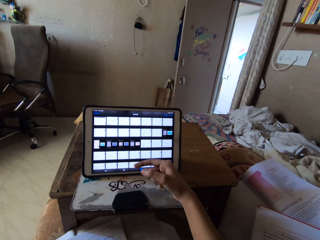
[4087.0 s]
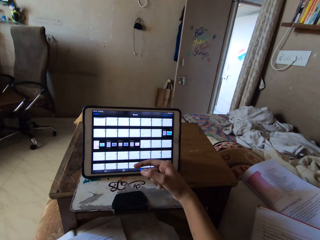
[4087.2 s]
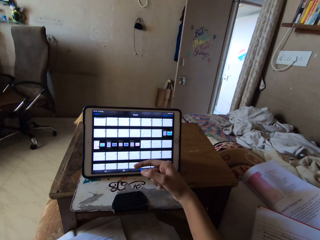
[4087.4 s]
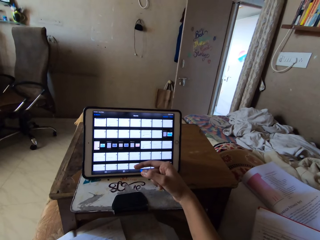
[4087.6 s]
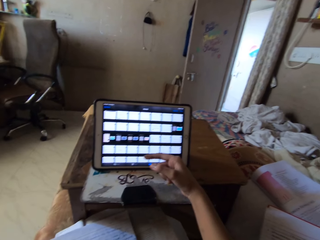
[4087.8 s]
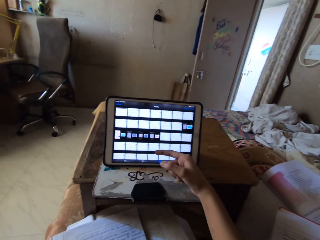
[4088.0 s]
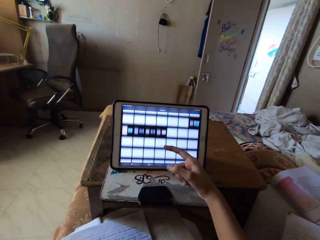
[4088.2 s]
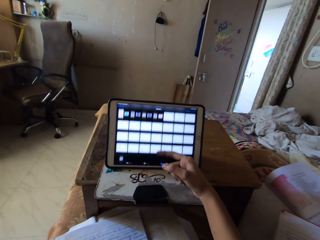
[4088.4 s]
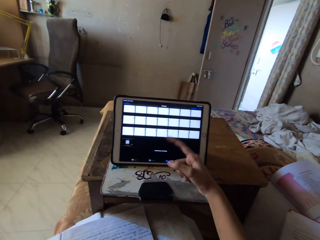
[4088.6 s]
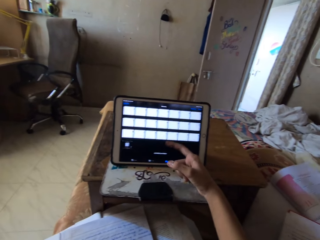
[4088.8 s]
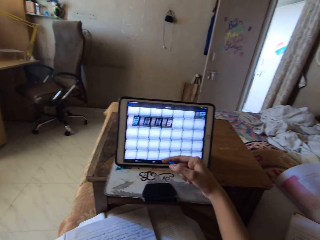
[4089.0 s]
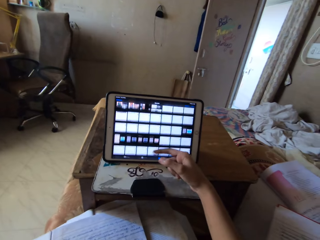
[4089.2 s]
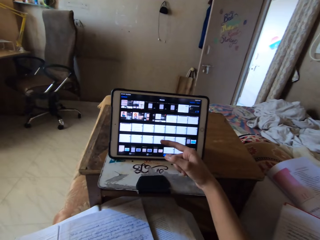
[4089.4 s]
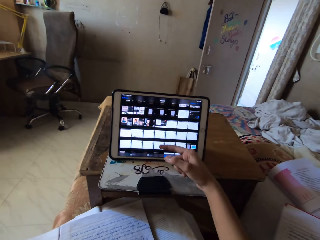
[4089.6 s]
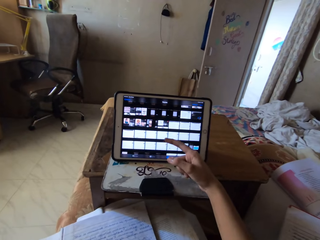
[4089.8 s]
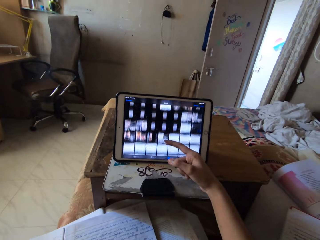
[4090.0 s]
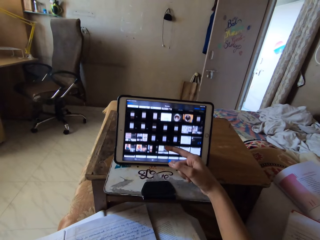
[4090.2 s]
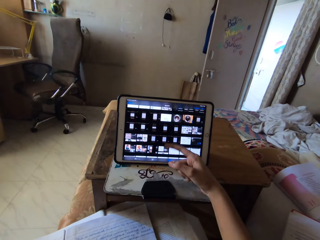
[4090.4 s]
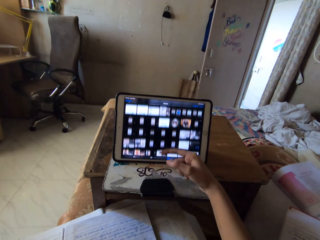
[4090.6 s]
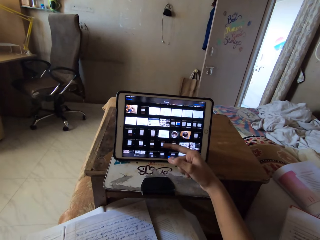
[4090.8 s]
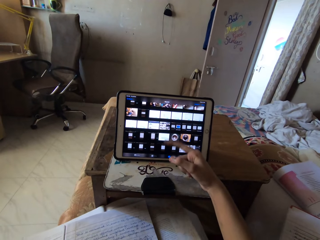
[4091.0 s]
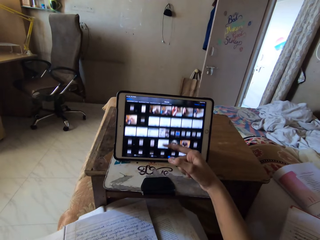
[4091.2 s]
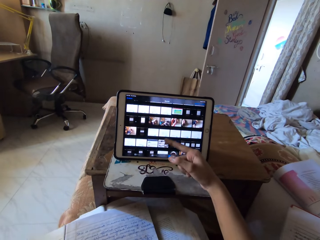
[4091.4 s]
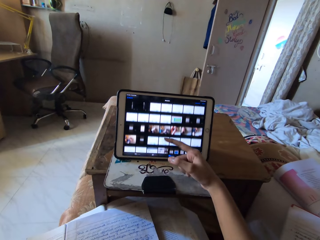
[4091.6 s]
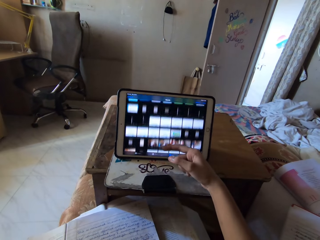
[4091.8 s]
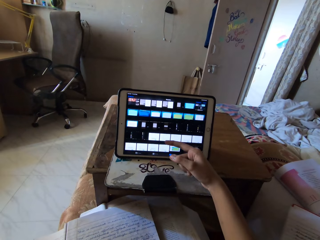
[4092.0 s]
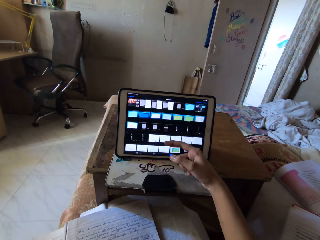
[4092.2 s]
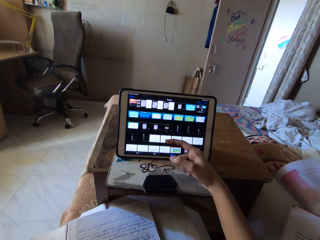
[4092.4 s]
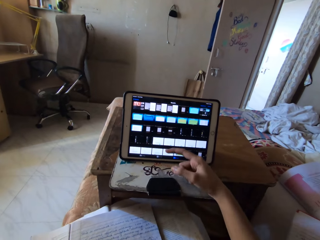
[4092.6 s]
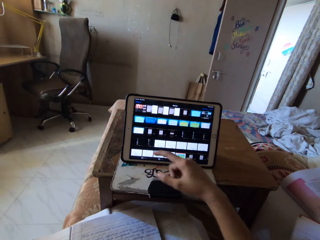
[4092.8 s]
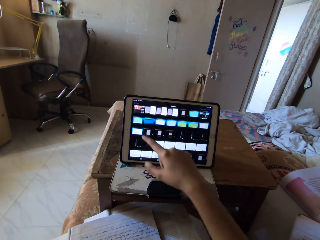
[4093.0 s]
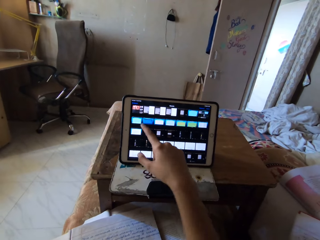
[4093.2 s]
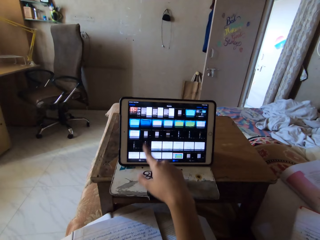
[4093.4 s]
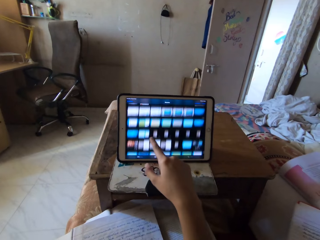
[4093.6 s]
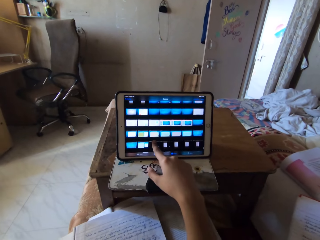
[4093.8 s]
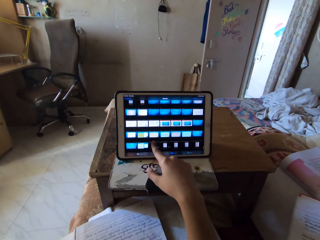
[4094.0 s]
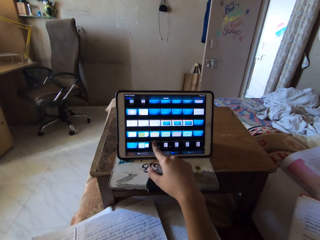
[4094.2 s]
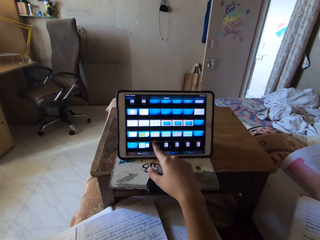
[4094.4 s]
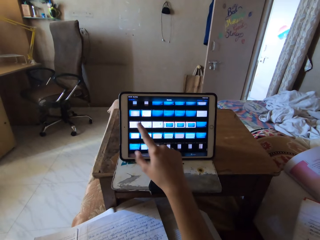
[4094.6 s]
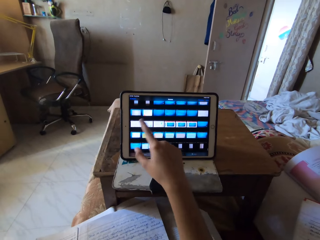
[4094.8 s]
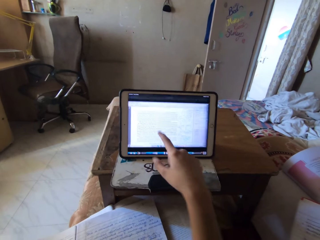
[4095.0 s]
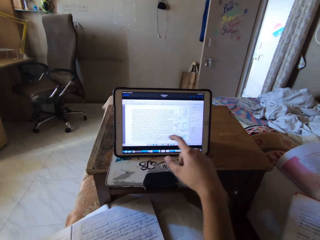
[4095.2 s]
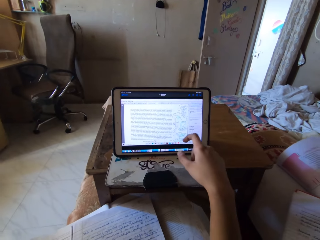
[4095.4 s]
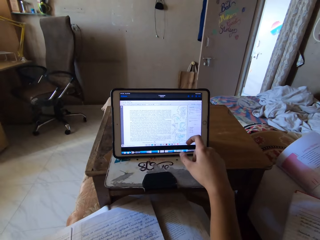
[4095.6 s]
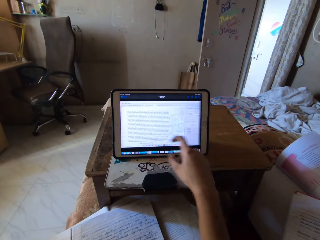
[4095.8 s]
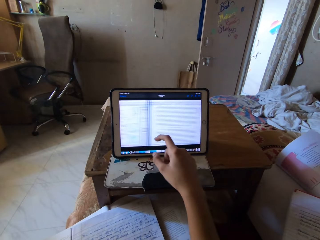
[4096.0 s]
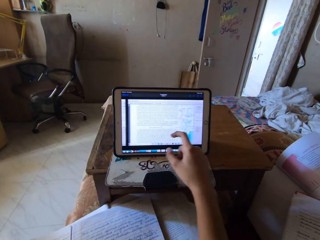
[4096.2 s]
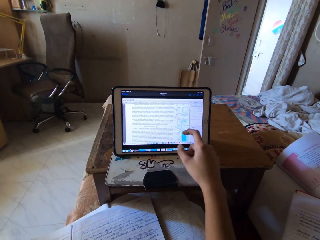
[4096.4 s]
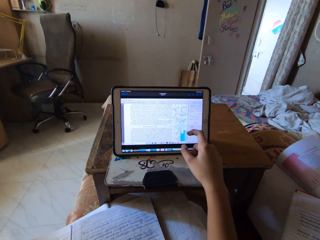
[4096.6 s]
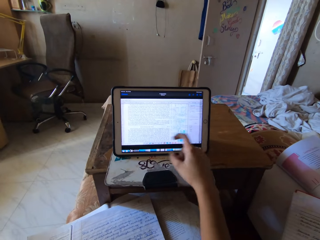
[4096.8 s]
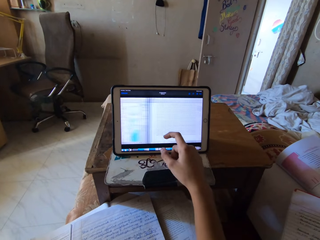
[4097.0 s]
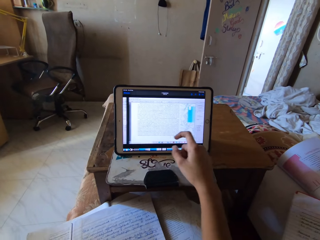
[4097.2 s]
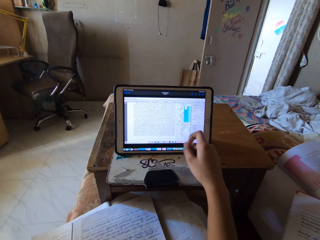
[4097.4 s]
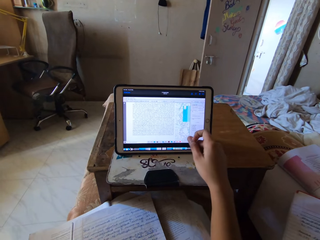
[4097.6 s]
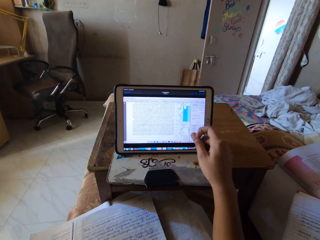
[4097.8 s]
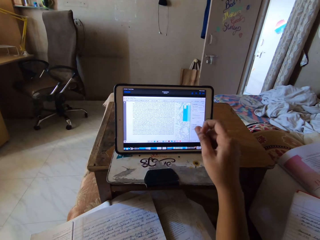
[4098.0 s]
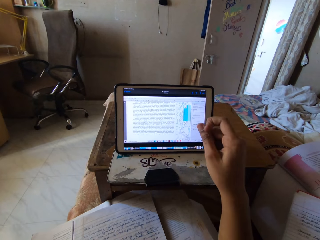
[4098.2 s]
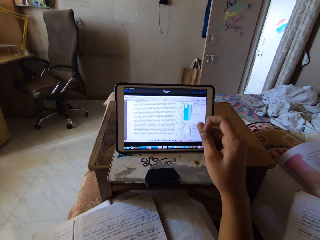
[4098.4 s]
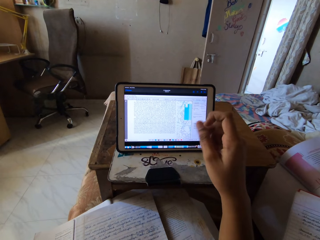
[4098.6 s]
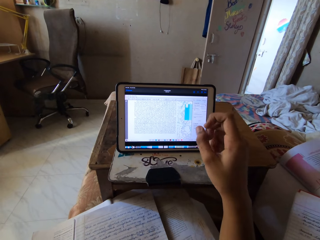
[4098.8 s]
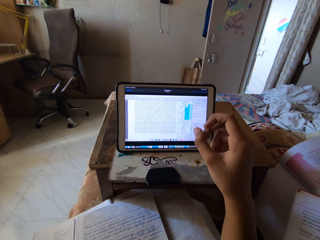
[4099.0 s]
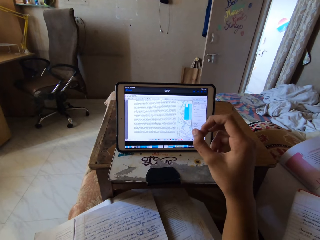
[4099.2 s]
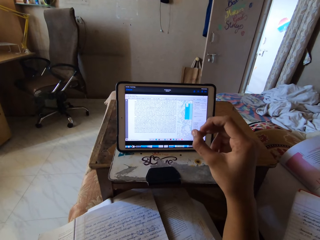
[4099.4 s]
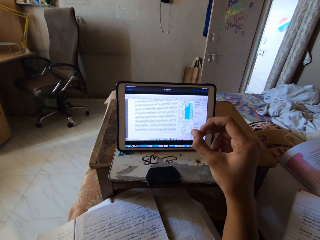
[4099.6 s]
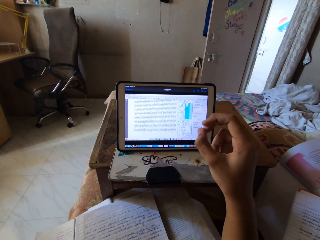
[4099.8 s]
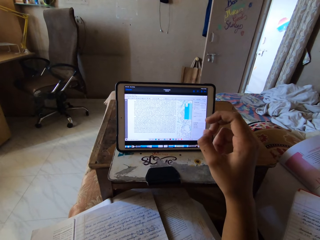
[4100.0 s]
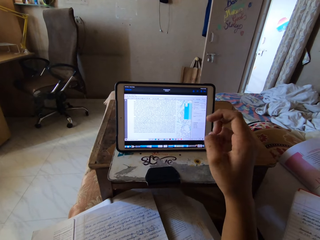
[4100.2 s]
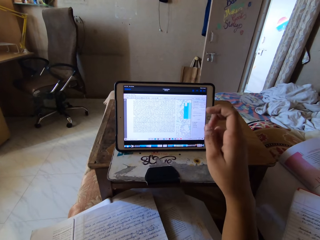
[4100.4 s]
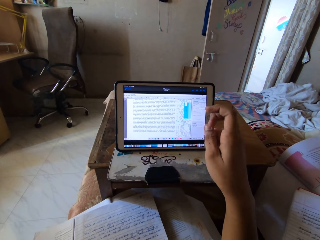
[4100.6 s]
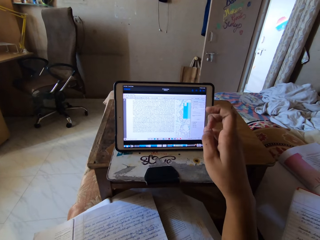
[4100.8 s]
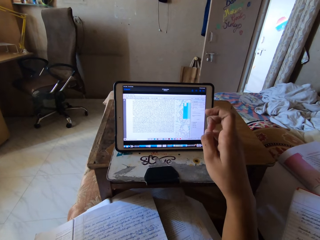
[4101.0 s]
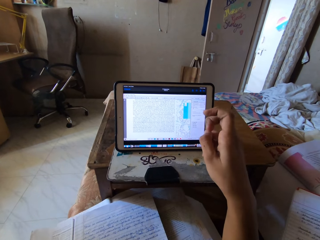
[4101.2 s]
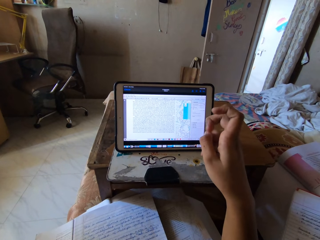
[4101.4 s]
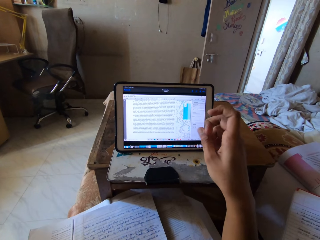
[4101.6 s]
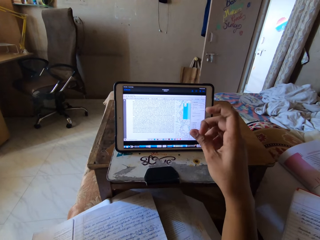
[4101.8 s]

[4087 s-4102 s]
The camera wearer scrolls the palmtop. She taps the palmtop screen with her finger. She scrolls the palmtop. She rubs her fingers together.

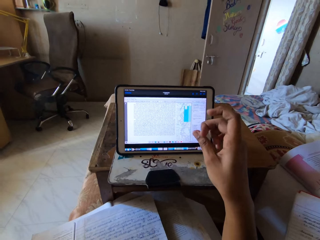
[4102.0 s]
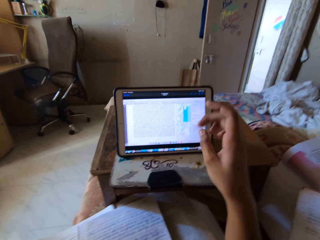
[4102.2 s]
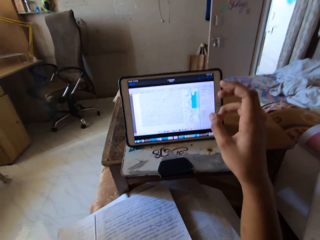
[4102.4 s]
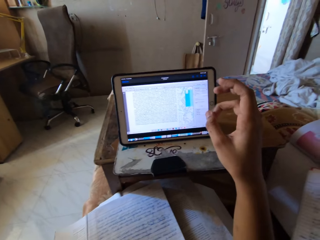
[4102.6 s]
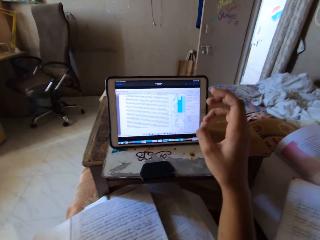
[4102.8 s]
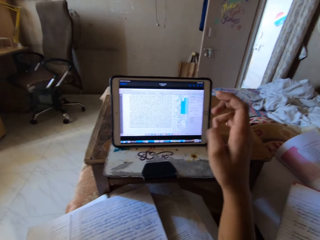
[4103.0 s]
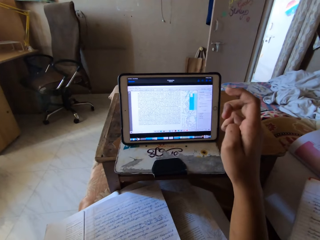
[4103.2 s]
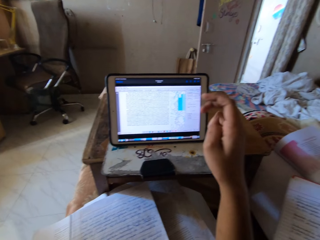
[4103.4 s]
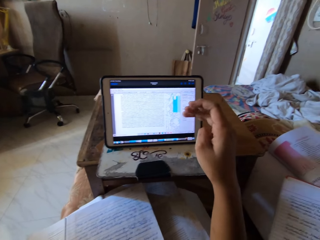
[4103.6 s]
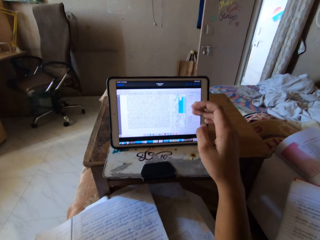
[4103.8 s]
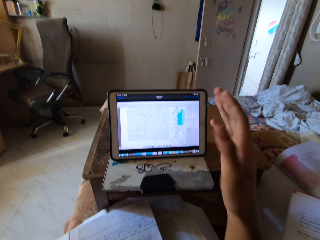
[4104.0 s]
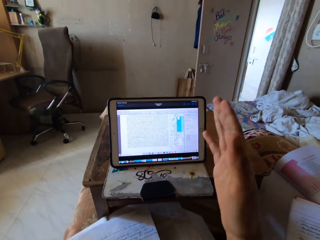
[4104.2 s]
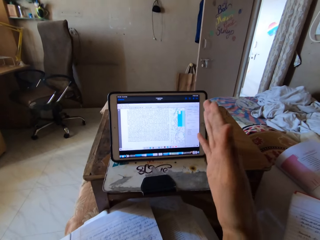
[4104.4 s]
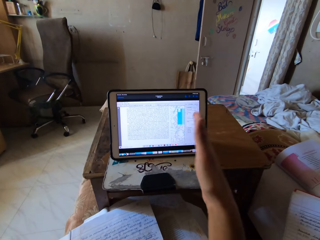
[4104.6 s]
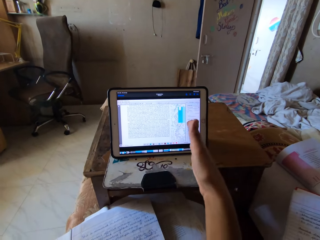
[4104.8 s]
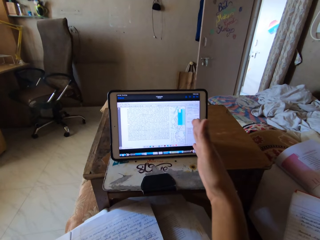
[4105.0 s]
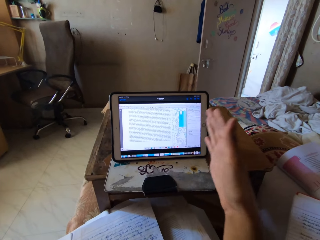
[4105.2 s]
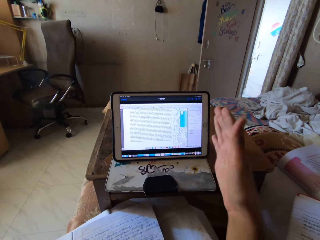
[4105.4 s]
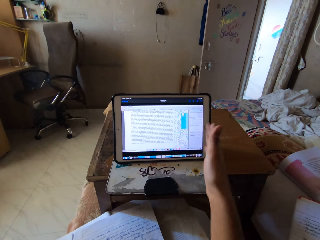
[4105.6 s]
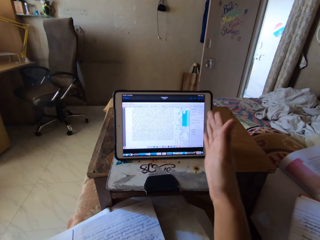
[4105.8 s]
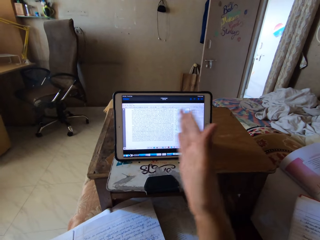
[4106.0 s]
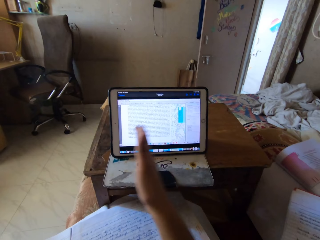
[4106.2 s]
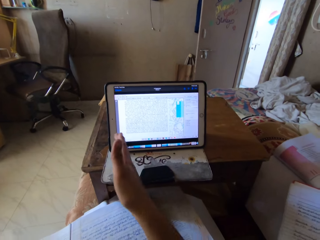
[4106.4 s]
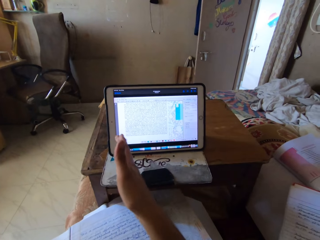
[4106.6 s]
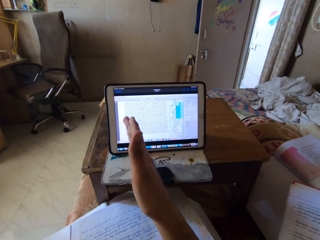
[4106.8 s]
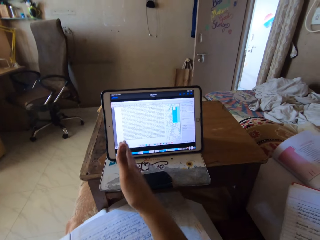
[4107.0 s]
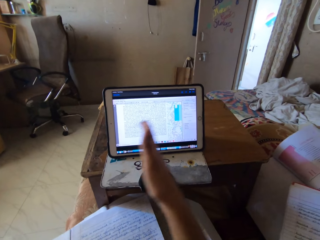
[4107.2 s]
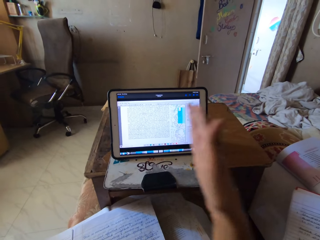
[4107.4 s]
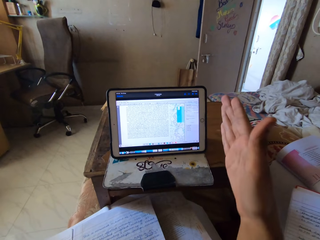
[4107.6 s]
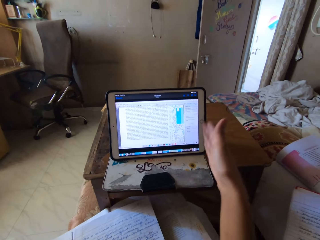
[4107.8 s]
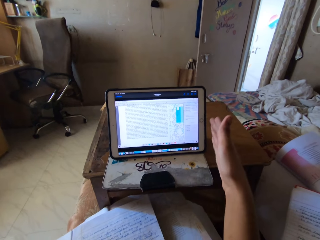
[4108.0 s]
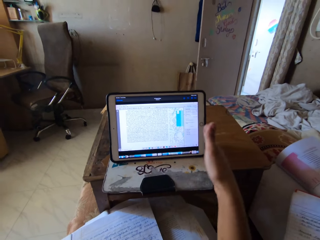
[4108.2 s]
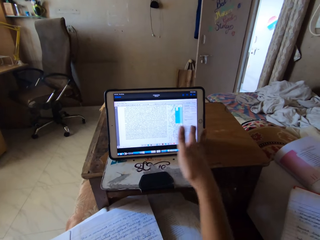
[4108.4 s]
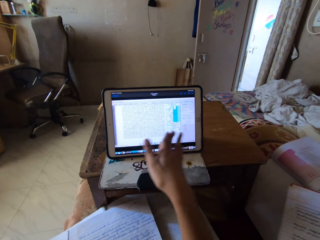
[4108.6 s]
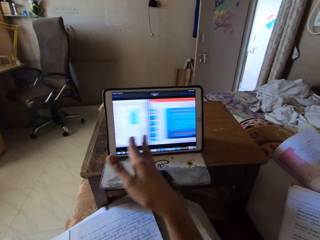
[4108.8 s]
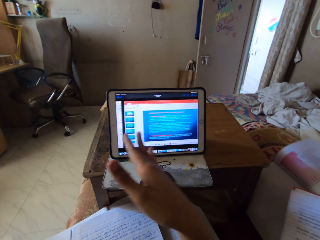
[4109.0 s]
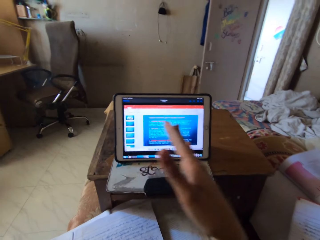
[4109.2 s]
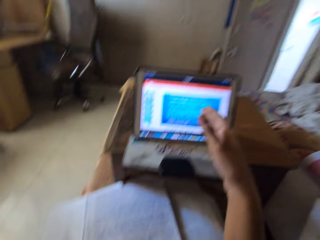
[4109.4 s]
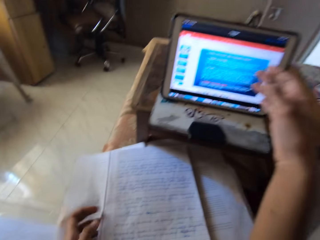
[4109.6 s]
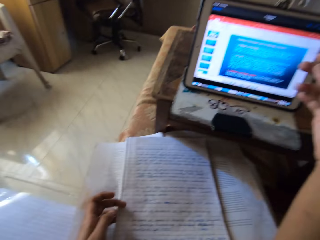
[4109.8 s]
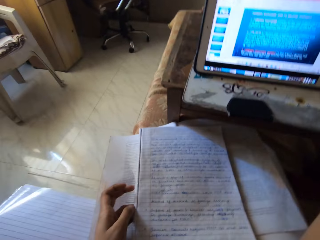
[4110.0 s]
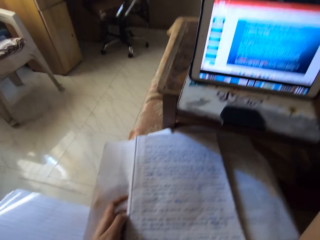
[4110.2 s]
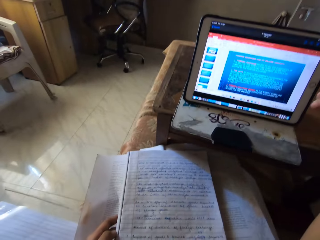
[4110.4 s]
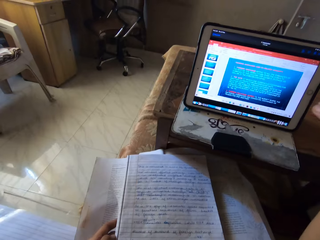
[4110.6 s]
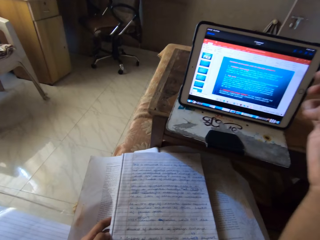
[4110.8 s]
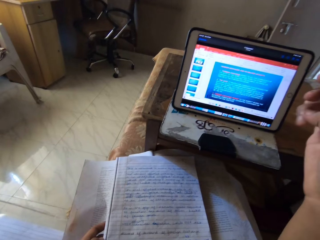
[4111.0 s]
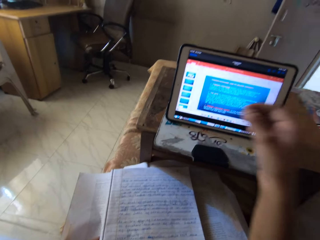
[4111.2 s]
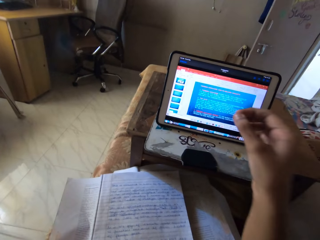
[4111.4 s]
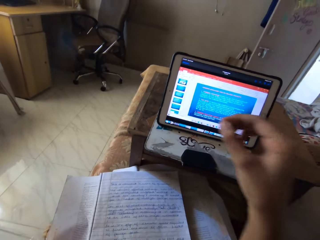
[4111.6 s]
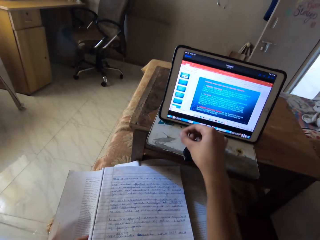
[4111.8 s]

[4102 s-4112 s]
The camera wearer points at the palmtop screen with her hand. She scrolls the palmtop. She looks at the book. She shakes her hand.
